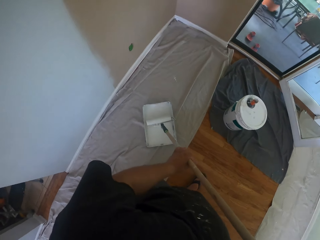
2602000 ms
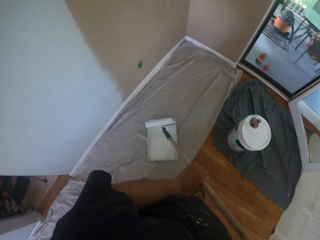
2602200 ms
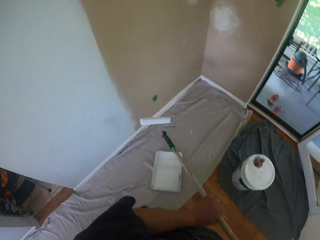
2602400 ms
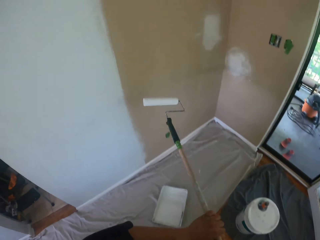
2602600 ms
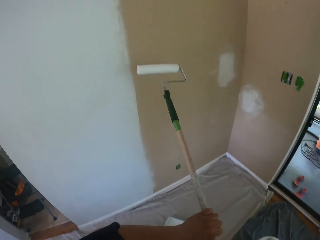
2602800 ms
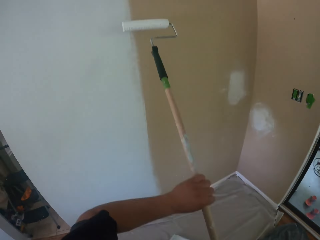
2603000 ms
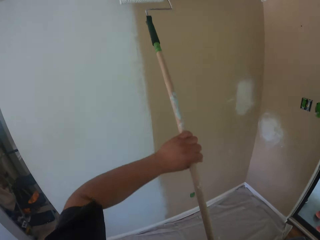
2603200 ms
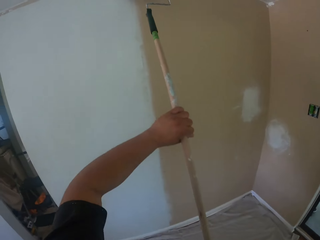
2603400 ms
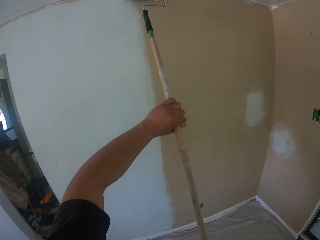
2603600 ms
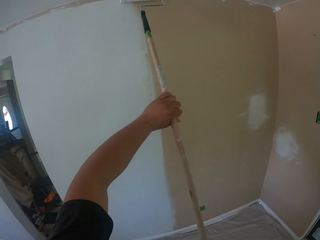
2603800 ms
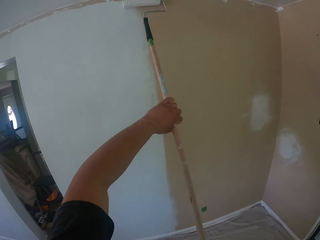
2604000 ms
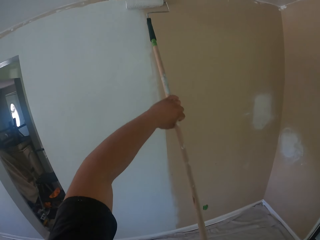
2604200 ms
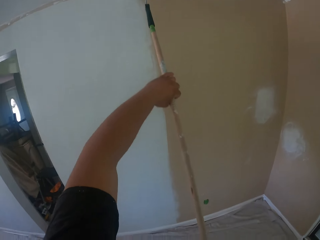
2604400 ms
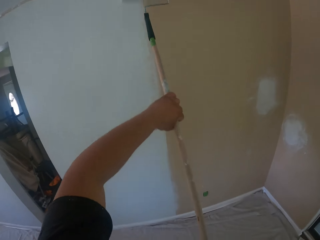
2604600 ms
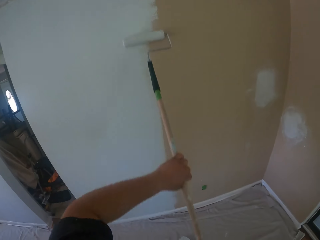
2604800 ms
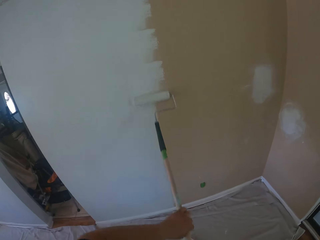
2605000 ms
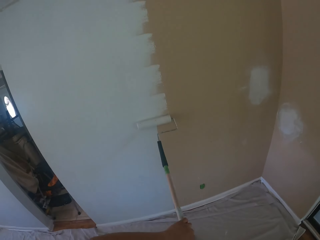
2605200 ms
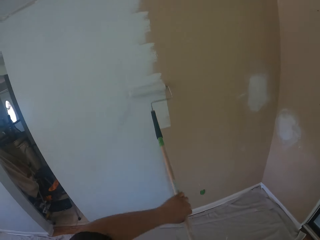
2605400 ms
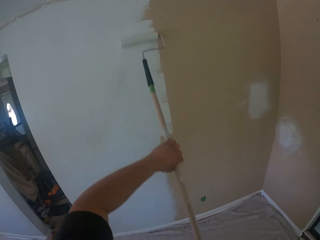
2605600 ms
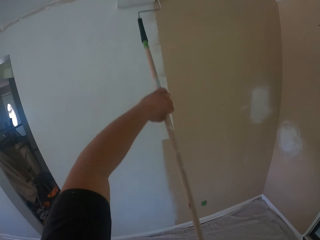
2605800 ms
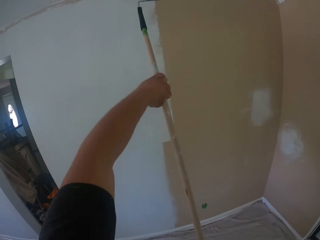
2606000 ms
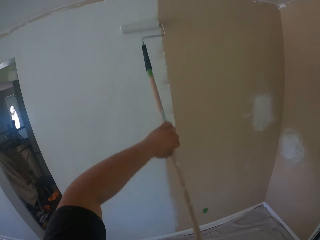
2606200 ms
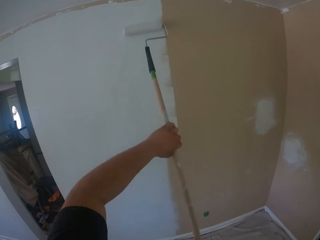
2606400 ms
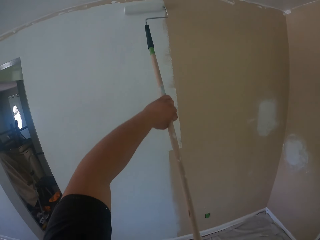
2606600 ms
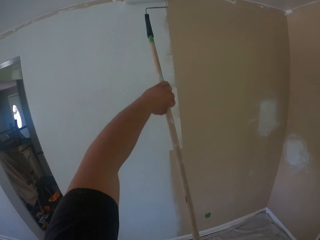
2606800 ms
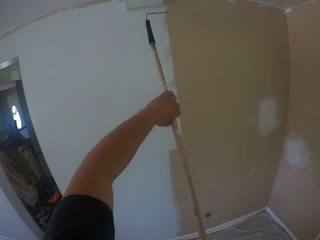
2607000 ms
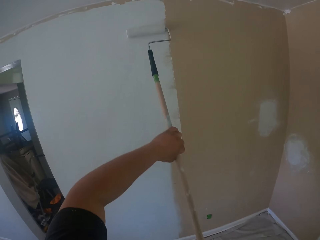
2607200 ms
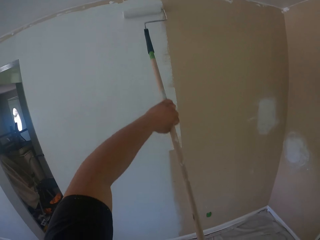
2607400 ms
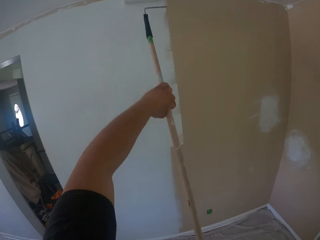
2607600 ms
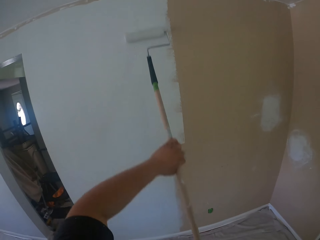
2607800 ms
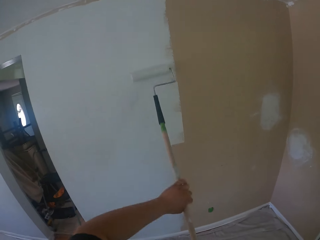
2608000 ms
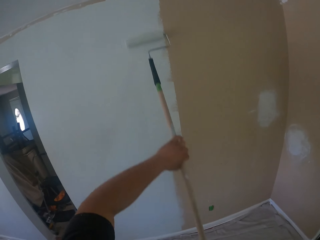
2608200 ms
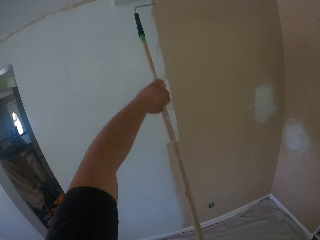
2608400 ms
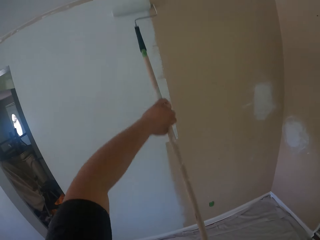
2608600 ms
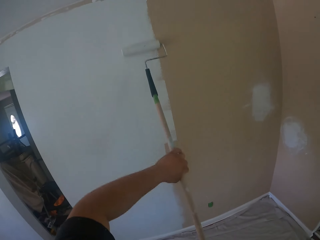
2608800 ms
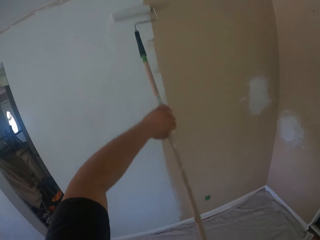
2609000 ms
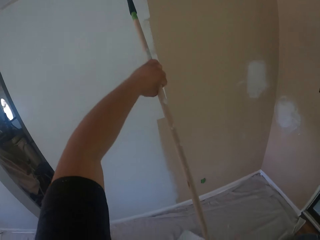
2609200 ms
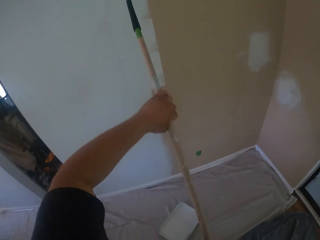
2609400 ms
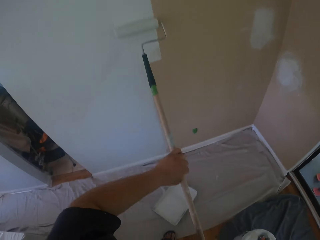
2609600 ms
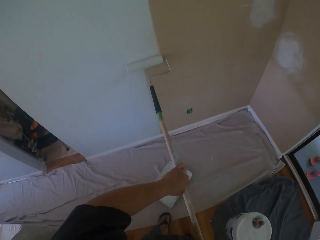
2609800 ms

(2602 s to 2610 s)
The camera wearer paints the wall with the roller brush.

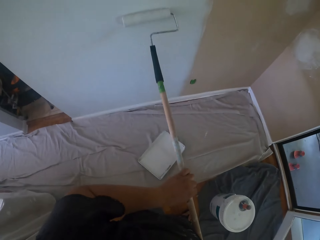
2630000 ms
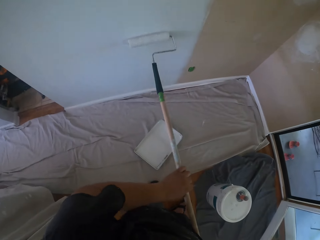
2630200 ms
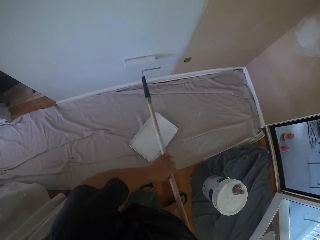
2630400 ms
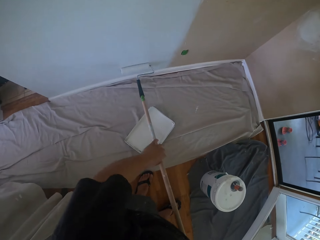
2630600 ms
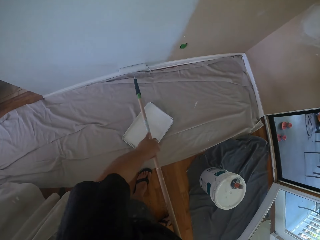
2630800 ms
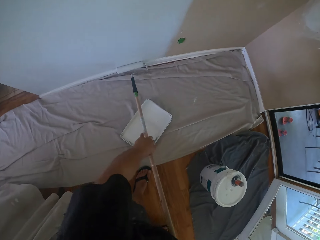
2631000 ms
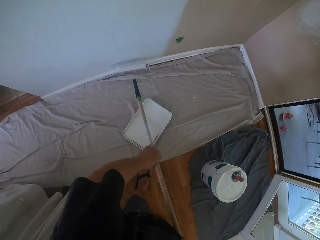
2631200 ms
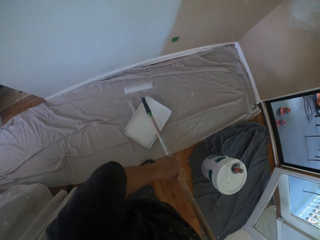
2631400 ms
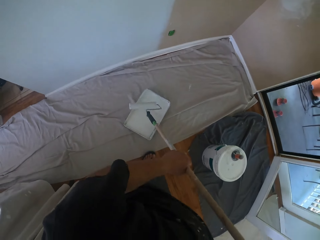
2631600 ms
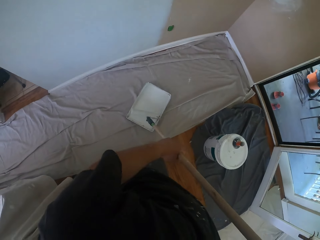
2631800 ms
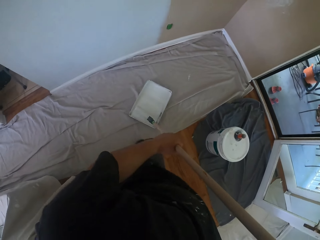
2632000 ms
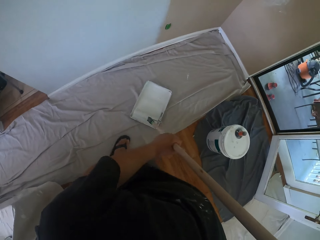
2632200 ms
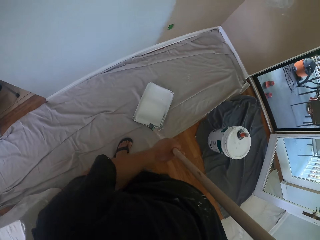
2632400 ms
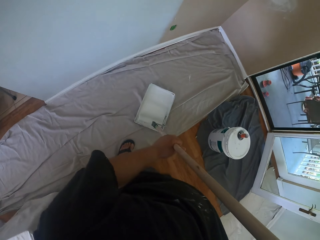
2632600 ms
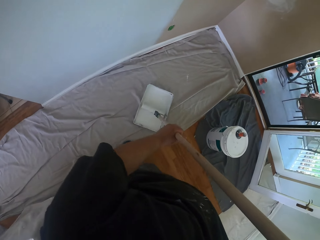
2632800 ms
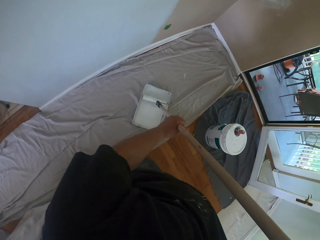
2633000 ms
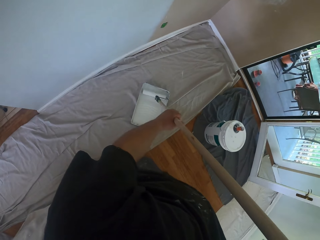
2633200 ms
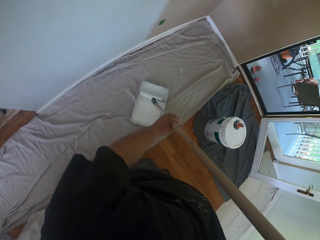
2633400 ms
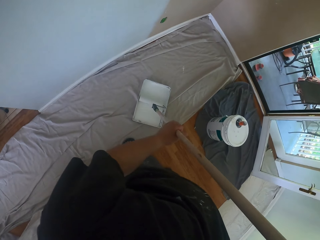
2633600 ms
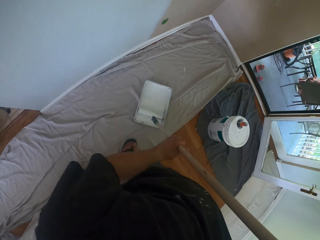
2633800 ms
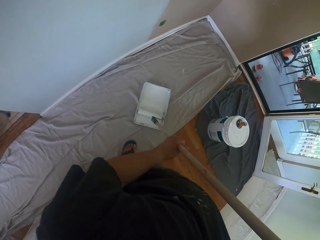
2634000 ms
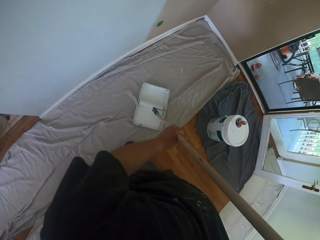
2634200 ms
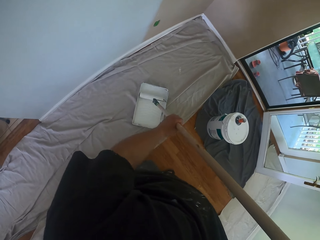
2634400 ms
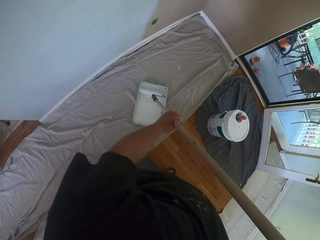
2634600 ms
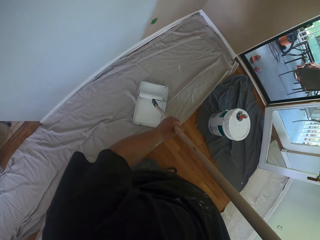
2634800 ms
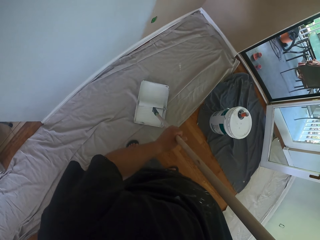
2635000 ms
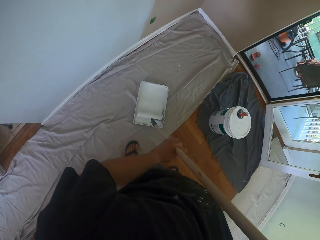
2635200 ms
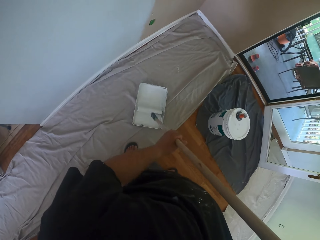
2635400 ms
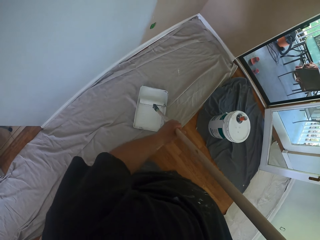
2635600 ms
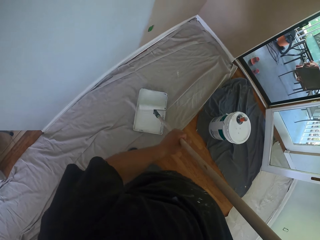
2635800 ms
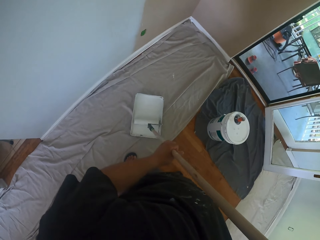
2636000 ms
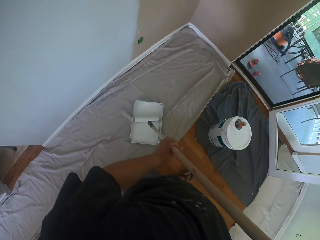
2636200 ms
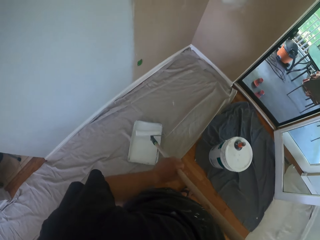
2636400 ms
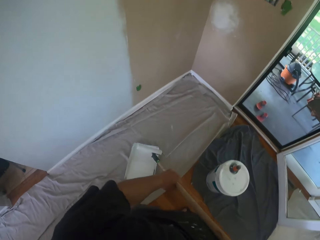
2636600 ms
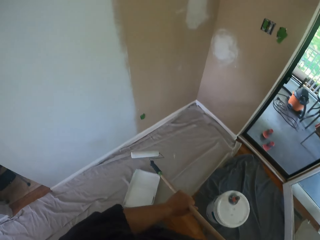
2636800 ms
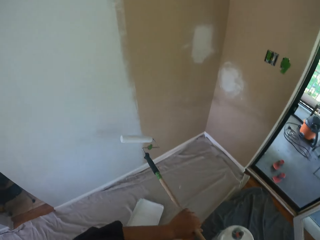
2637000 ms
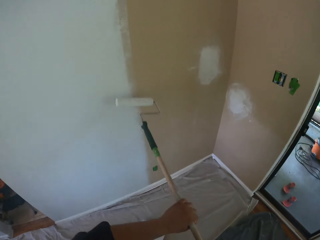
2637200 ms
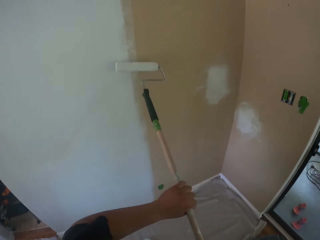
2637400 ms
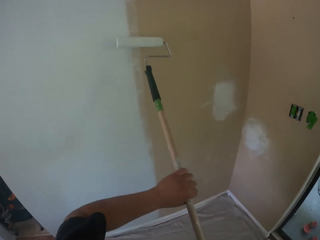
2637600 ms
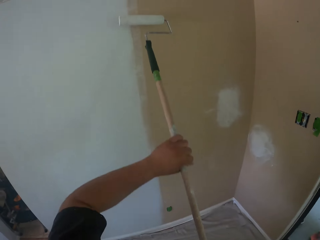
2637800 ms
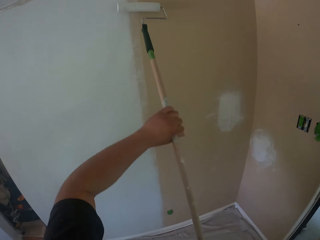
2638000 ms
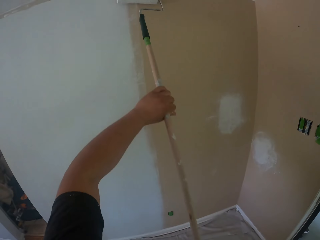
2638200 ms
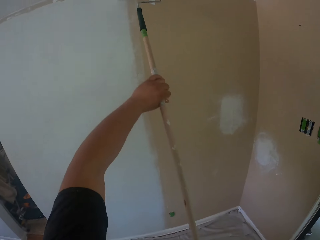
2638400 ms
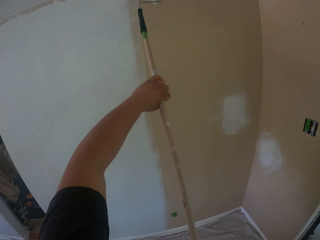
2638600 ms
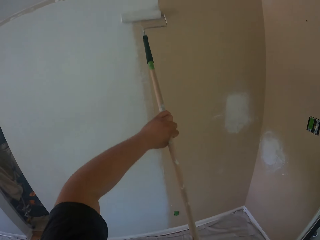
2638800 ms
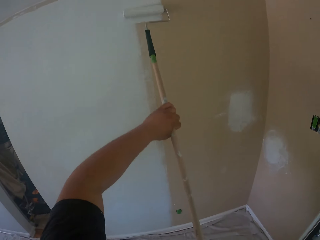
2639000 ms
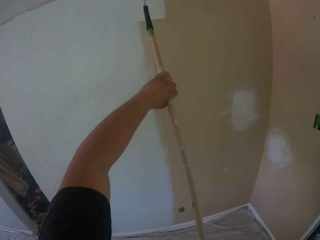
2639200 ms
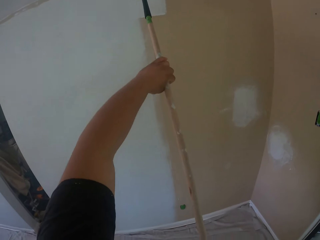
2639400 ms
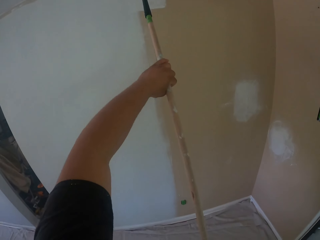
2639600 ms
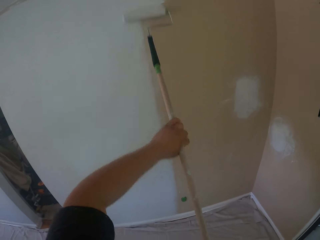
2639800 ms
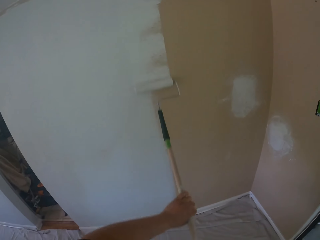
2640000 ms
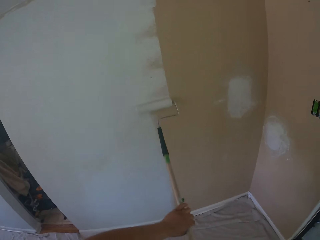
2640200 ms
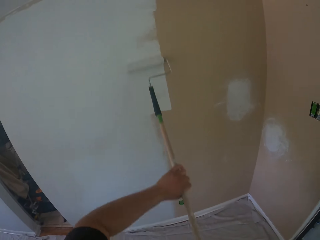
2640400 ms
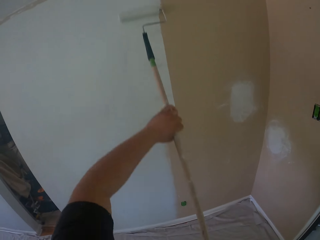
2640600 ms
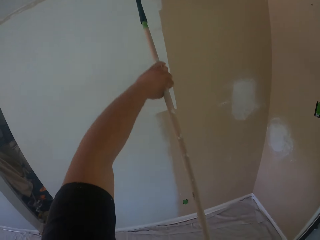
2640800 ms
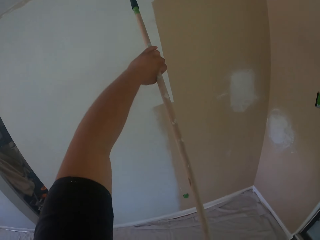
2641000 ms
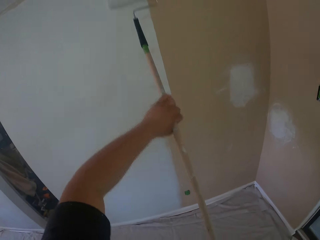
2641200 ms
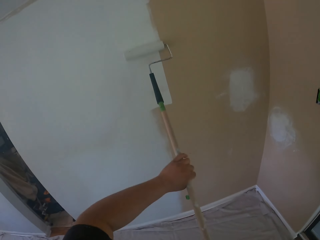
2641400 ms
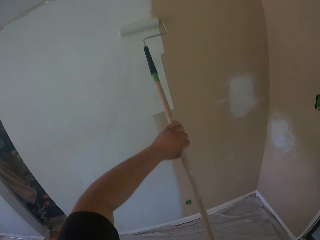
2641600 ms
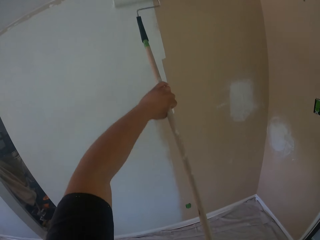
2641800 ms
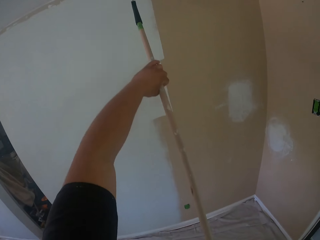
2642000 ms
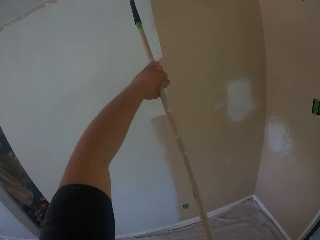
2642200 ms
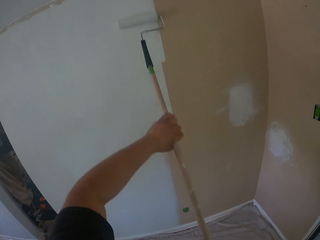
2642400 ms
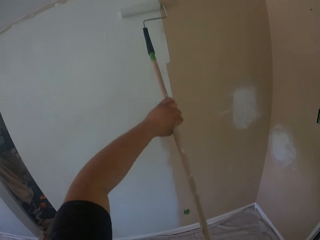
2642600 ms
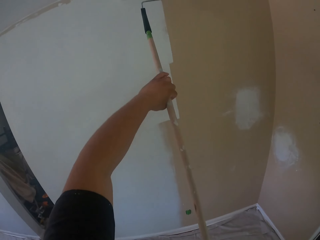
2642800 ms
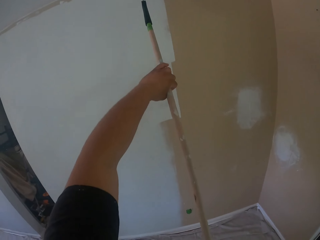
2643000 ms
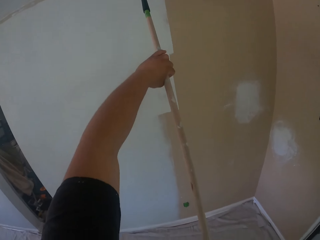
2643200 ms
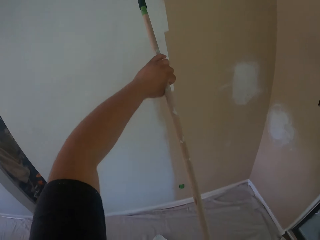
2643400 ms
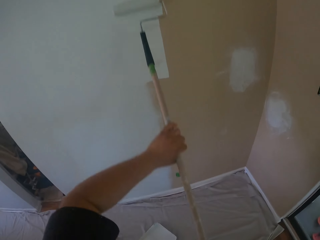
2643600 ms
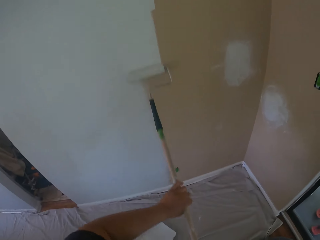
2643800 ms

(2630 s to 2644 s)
The camera wearer puts the paint on the roller brush. They take some paint from the paint can with the roller brush. They paint the wall with the roller brush.
